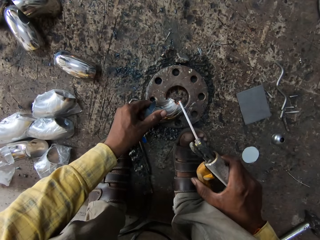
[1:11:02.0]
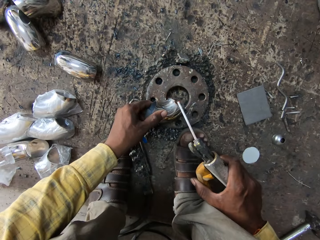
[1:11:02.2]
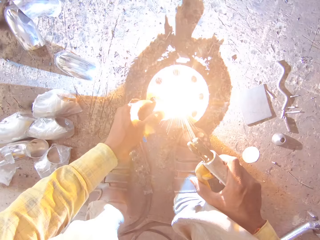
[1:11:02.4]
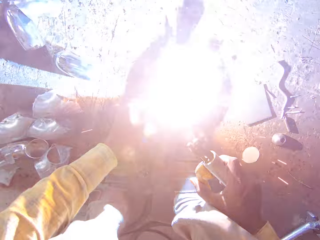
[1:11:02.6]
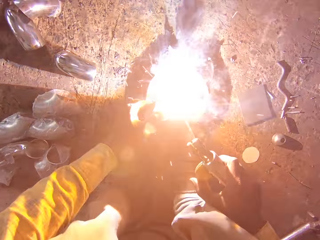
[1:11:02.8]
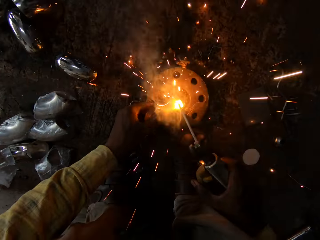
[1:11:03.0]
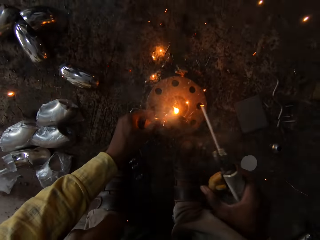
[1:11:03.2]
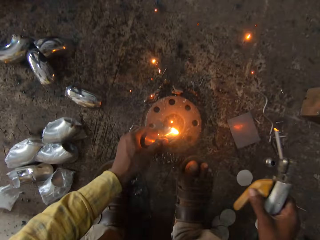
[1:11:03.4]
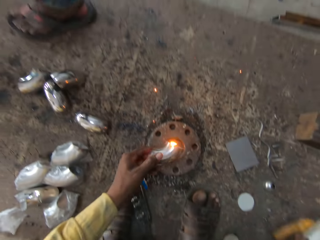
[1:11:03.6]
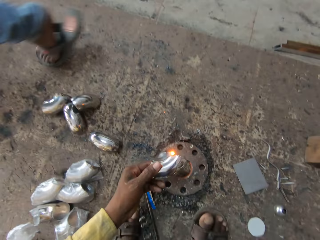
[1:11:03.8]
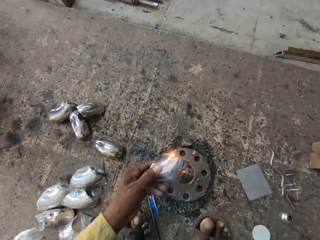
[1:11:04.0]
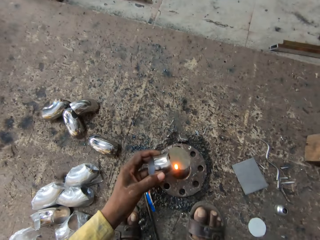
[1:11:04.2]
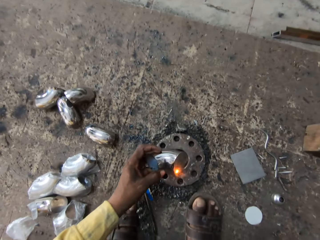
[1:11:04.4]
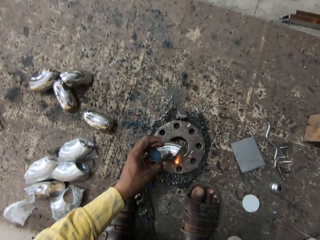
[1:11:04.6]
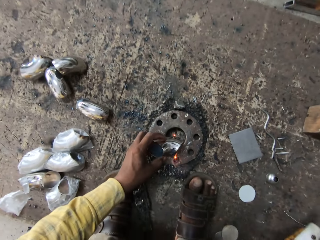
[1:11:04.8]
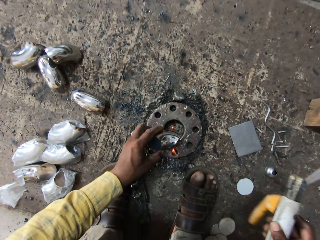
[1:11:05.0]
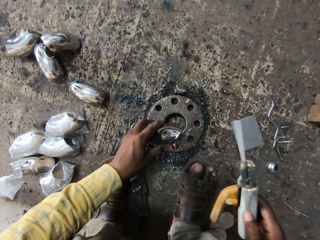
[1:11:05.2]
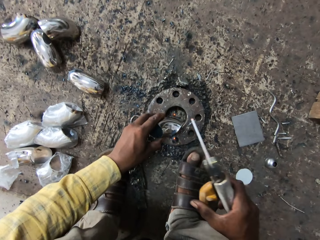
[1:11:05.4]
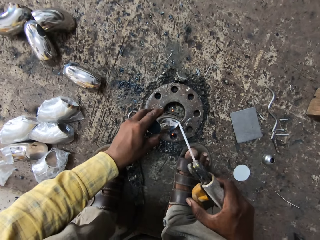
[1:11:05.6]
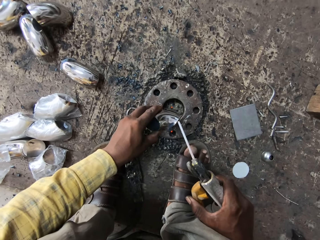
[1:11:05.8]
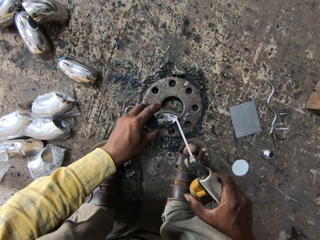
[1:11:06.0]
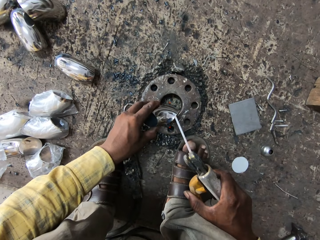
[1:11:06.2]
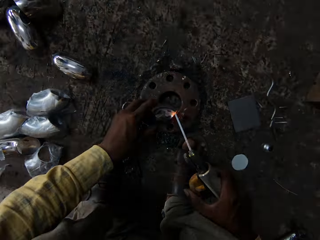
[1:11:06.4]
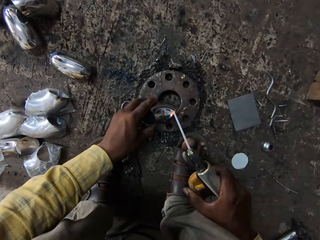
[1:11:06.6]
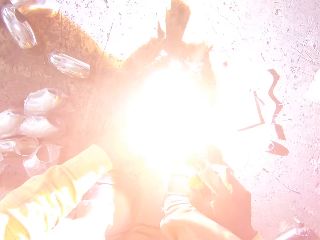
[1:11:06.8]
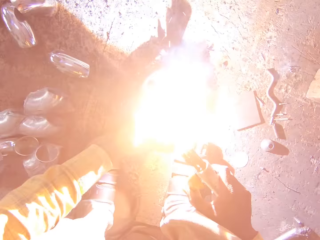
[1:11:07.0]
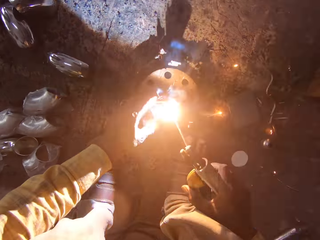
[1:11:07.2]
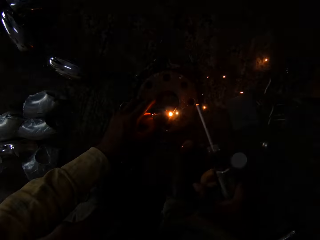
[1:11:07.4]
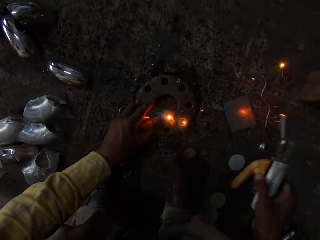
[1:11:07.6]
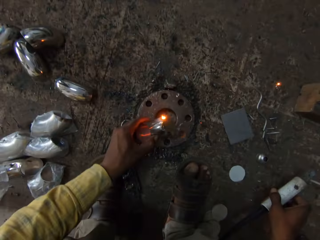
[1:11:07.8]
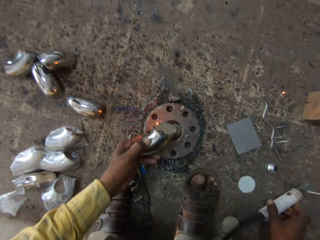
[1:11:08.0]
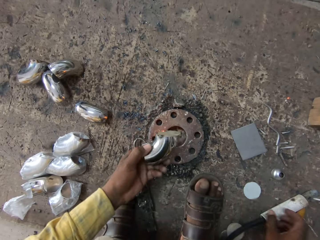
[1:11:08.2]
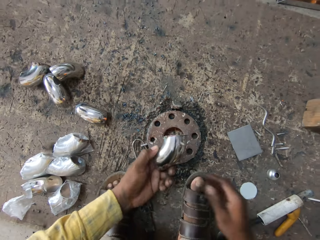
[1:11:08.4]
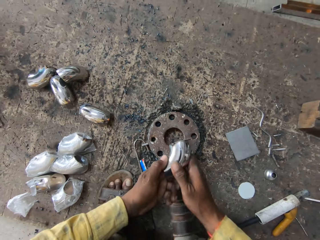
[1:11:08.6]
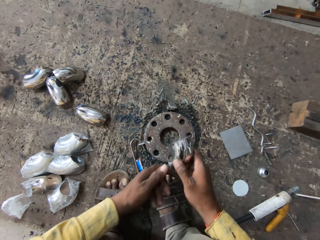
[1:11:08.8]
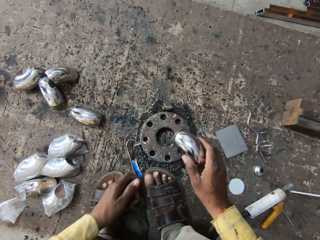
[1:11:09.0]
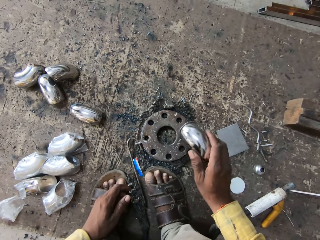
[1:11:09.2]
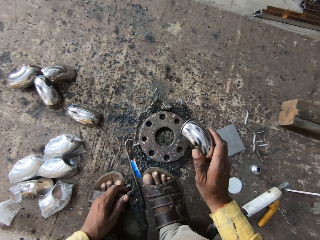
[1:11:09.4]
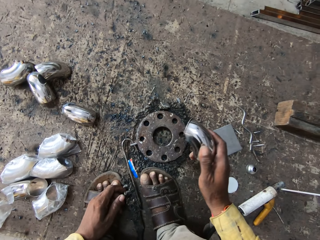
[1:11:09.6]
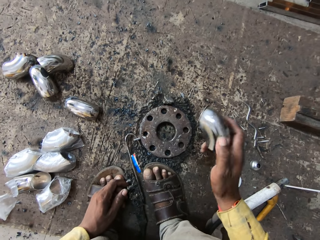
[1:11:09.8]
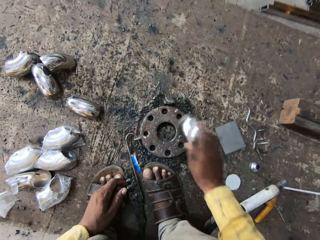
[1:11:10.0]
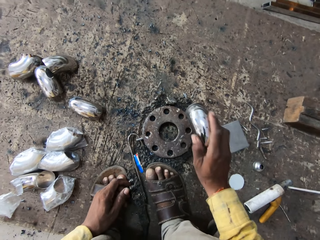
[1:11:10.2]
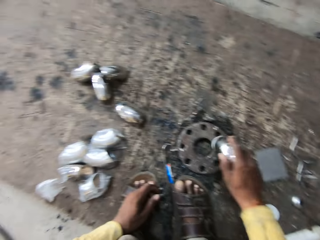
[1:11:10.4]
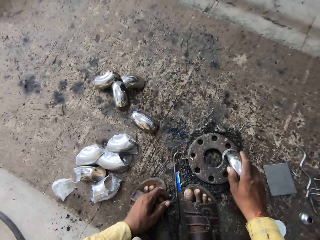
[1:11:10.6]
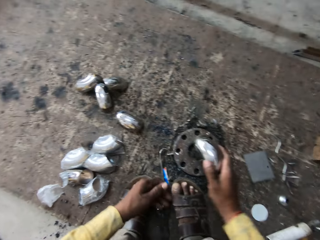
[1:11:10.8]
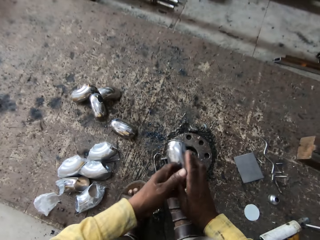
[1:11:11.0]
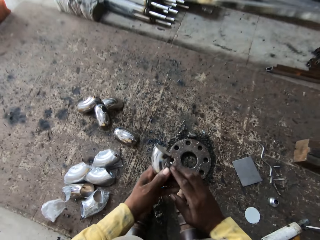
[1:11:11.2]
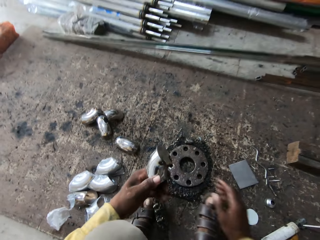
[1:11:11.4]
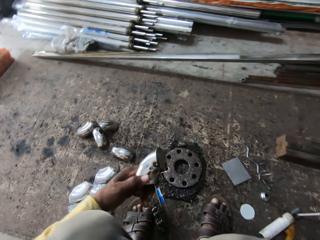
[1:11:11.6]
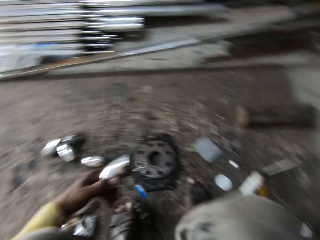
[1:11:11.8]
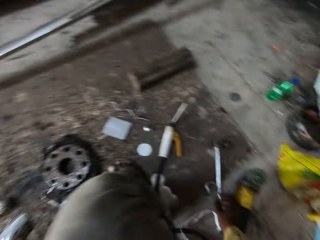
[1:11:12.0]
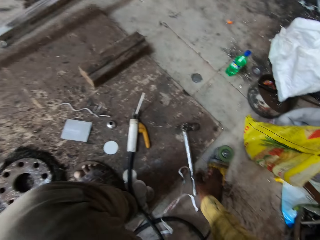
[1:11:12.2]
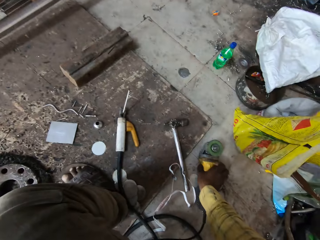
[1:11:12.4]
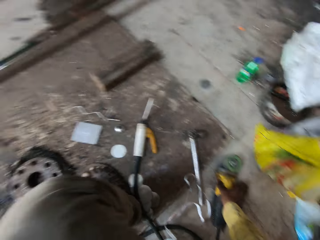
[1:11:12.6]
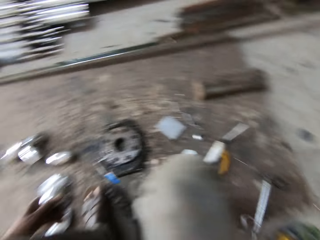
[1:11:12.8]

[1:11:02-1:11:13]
The camera wearer heats the metal part. They sharpen something. They drop the welding torch. They hold the metal part. They weld on the metal part. They drop the welding torch. They hold the metal part. They hit the metal part. They pass the metal part to the left hand. They touch something.

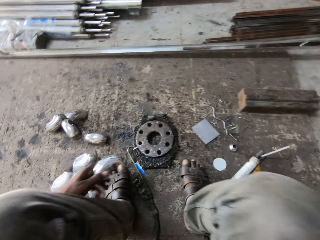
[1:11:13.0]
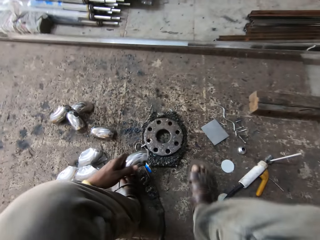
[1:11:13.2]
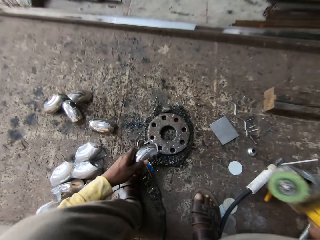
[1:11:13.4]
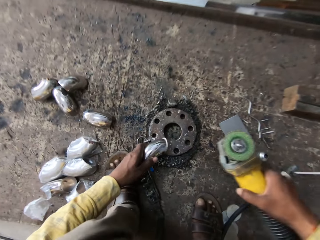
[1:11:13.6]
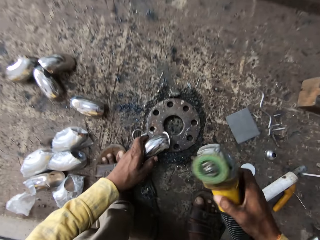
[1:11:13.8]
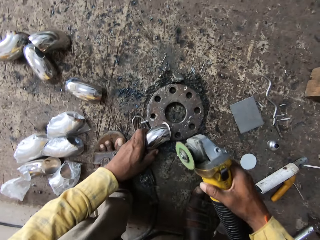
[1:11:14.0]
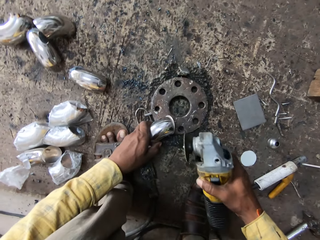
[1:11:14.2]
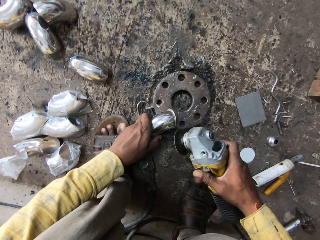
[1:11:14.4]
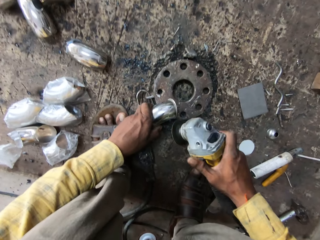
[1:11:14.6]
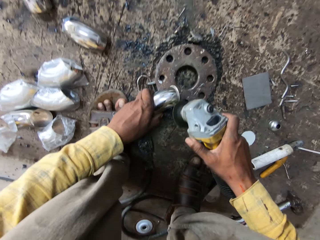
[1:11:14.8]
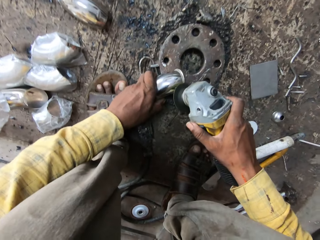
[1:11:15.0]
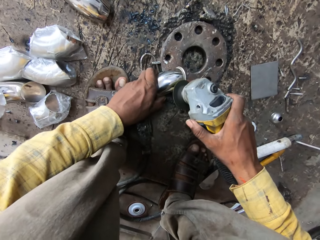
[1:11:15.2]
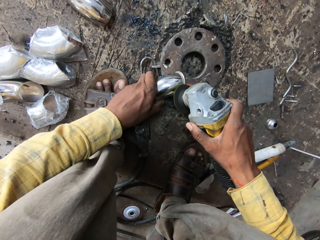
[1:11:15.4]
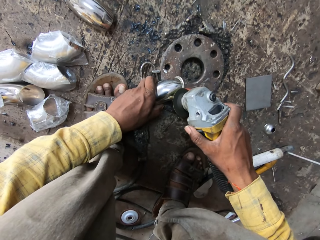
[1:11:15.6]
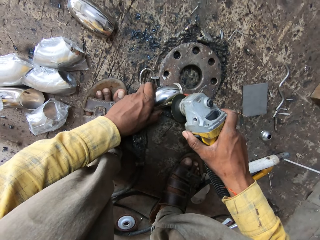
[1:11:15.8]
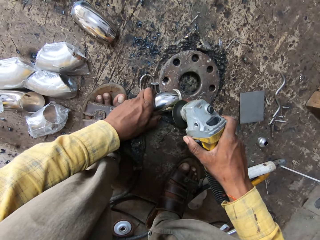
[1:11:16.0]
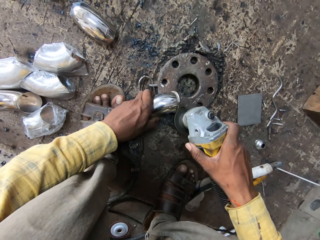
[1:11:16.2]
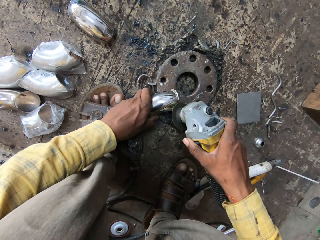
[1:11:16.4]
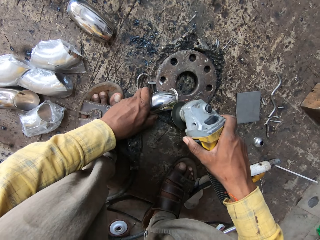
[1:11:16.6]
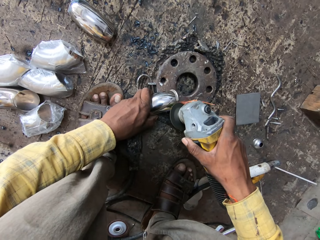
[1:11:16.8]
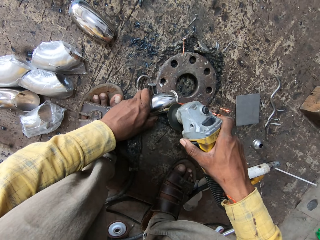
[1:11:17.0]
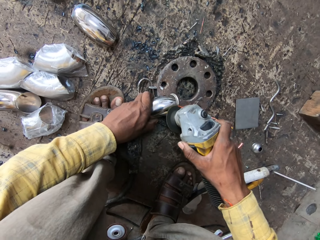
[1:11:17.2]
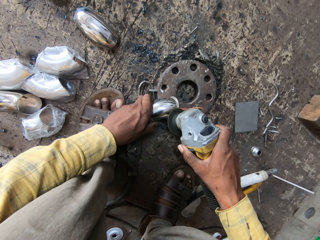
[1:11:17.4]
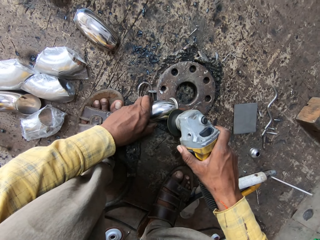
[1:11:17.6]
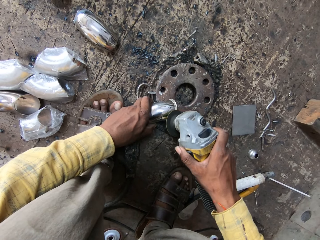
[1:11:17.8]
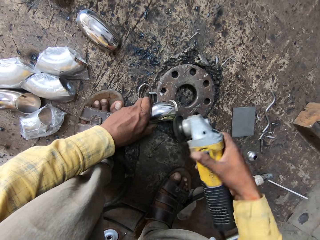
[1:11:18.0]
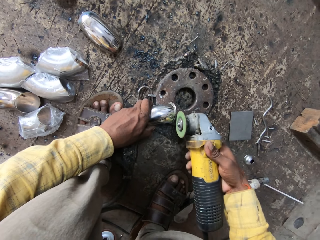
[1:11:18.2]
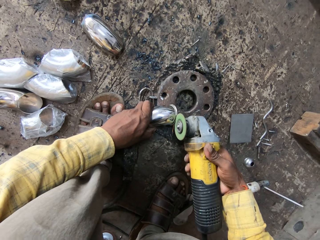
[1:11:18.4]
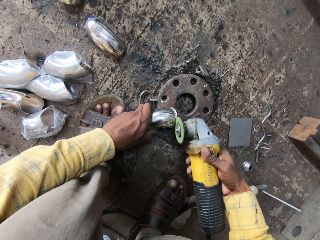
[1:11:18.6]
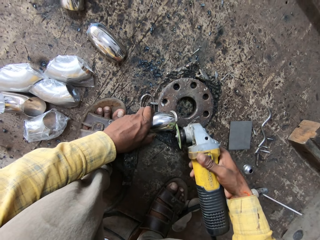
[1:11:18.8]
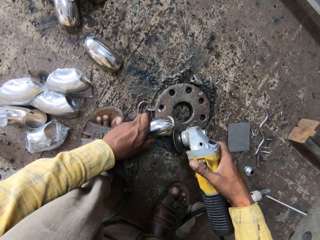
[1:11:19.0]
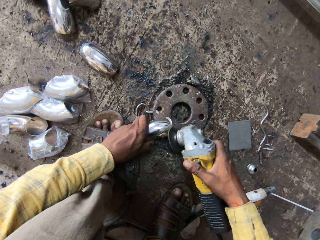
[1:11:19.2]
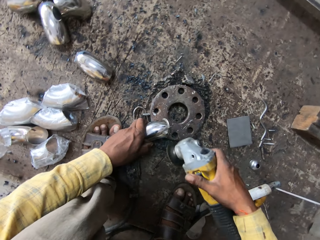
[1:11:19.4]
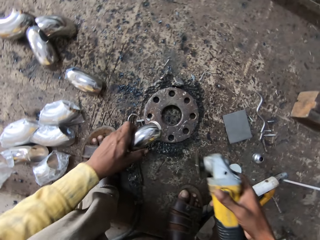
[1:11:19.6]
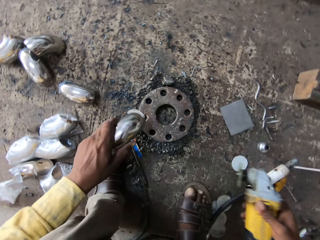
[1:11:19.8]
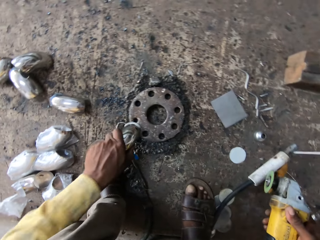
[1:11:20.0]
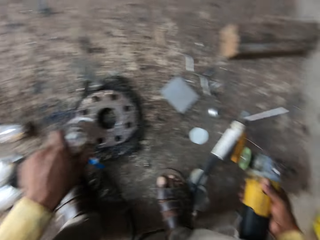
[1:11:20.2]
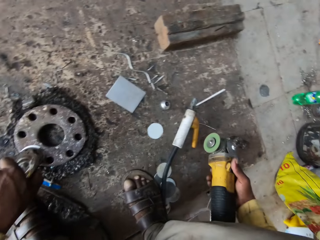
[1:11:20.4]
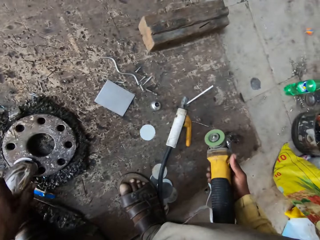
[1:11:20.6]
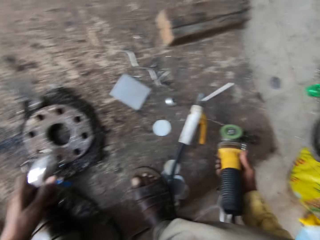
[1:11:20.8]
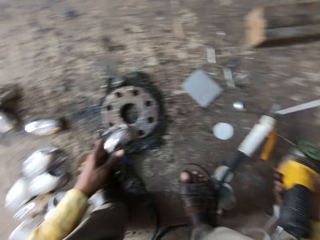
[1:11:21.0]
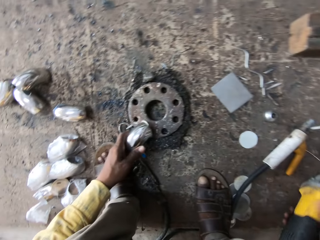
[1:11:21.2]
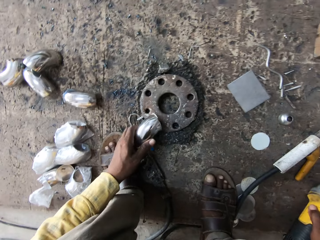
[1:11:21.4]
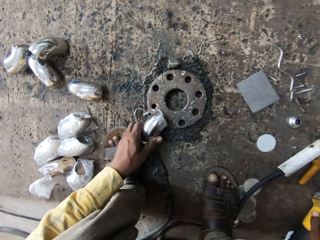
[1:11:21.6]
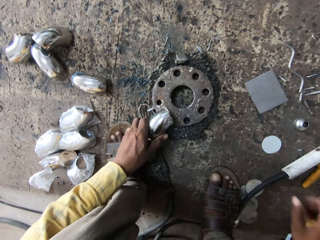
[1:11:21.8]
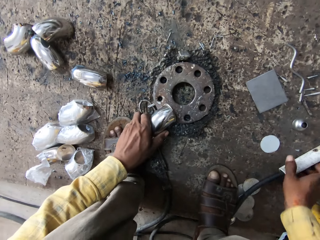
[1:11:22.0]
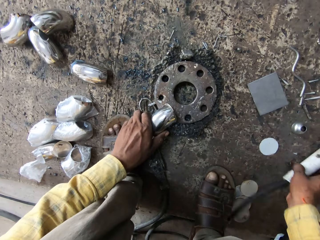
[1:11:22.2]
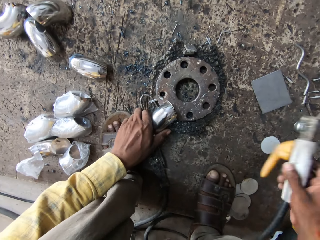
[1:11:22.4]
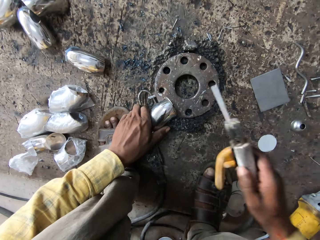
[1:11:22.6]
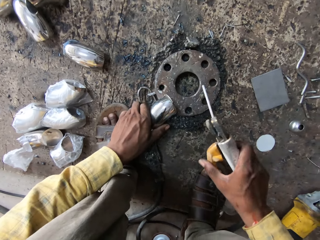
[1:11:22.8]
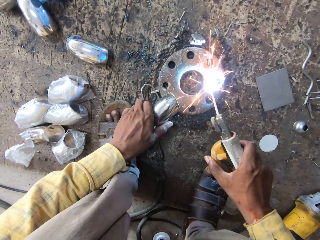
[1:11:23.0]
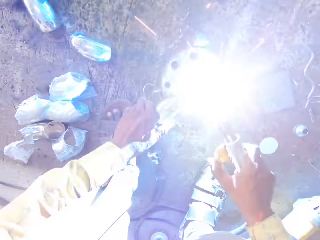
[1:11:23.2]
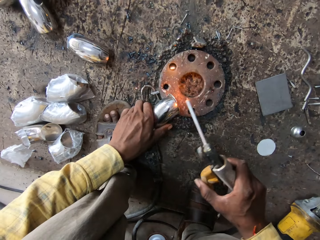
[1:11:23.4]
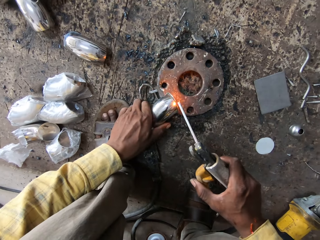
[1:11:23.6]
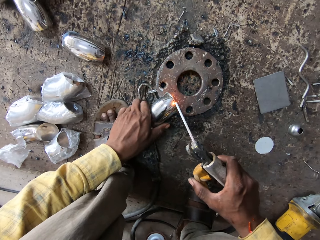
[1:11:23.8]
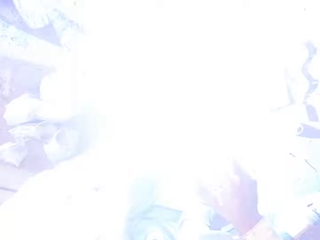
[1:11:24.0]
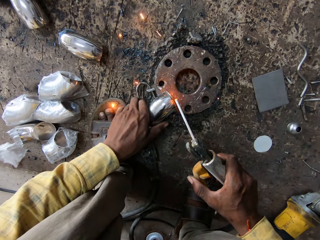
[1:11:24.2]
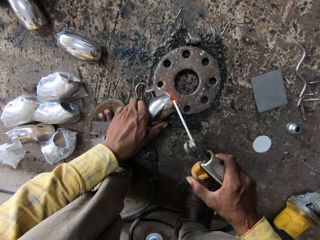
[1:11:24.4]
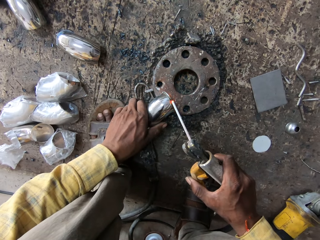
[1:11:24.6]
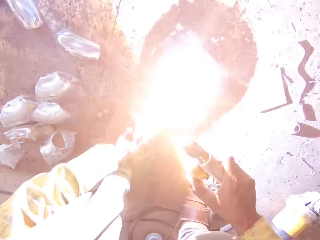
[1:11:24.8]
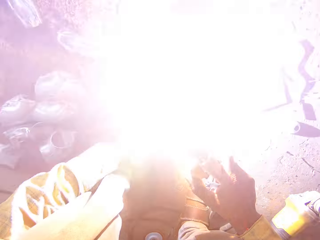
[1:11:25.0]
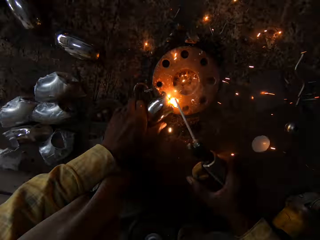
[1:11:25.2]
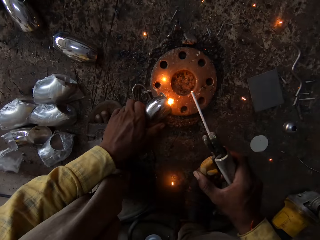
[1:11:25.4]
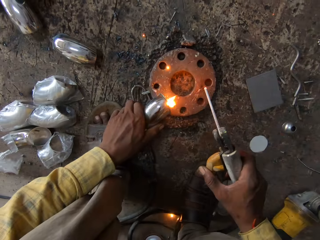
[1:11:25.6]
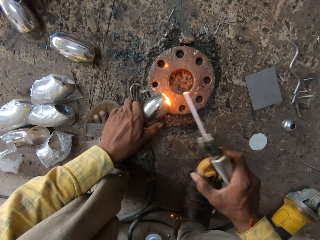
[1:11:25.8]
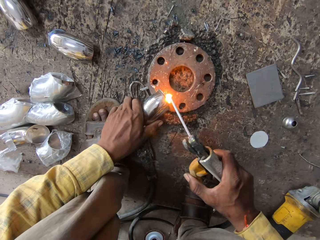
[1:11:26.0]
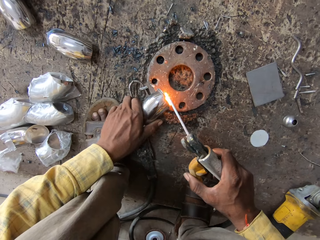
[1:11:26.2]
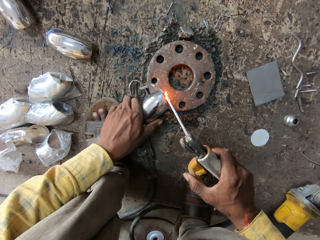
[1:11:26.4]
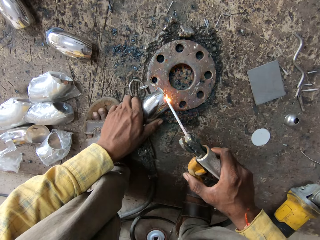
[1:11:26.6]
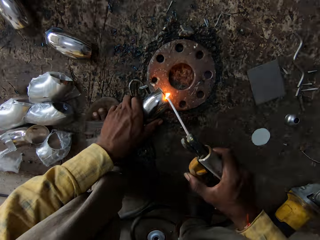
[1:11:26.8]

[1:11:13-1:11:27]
The camera wearer looks around. They pick up the grinder. They sharpen something. They grind. They pick up the welding torch. They weld on the metal holder. They weld on the metal part.
